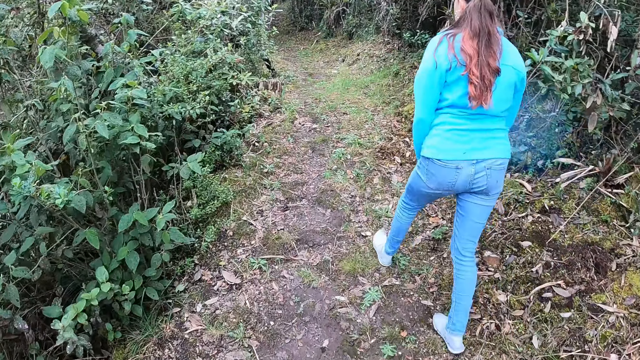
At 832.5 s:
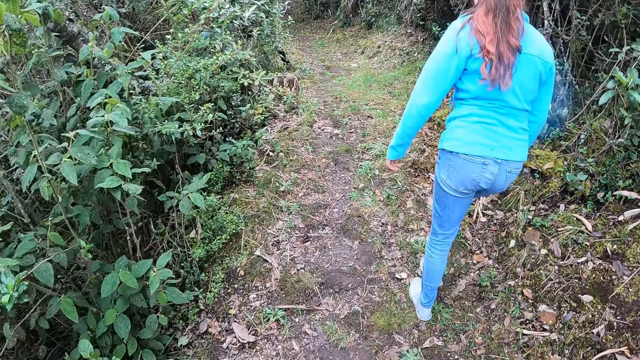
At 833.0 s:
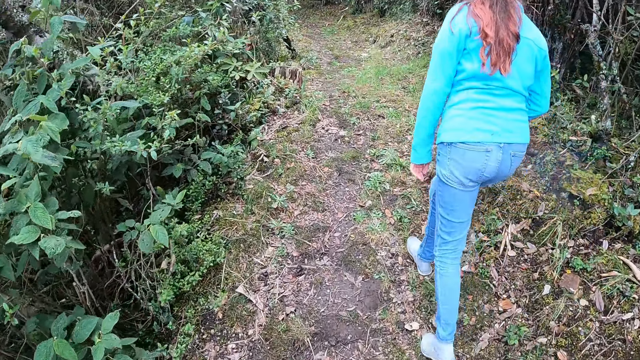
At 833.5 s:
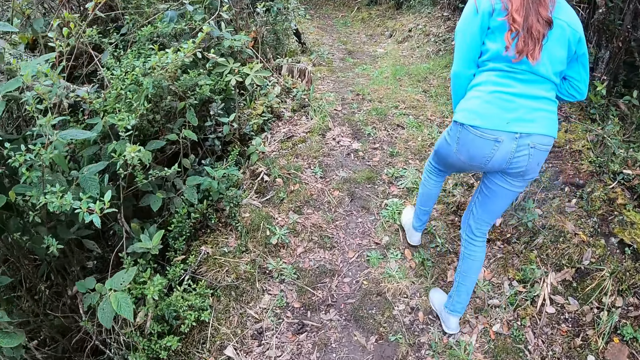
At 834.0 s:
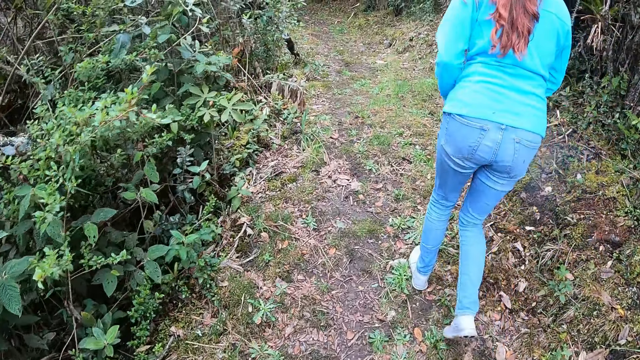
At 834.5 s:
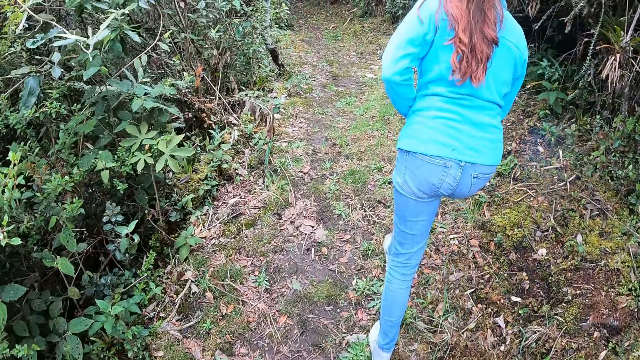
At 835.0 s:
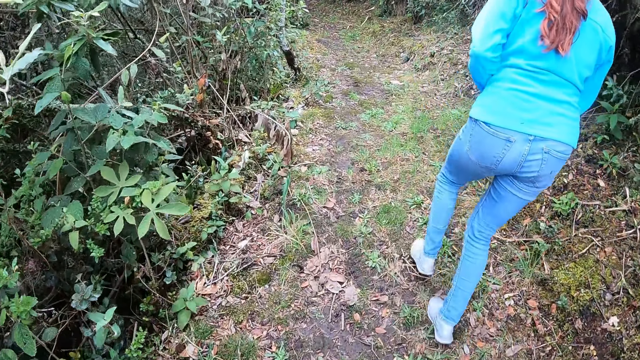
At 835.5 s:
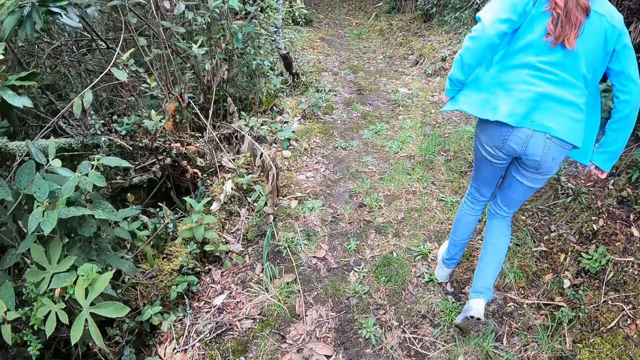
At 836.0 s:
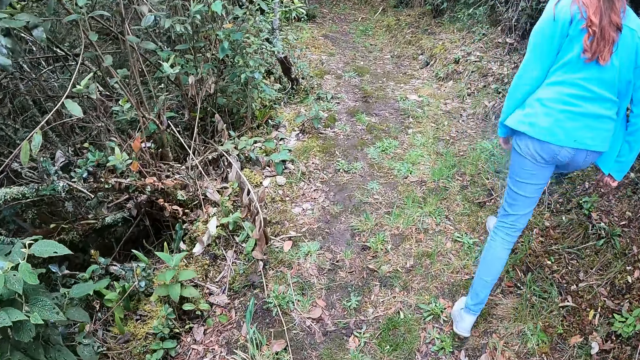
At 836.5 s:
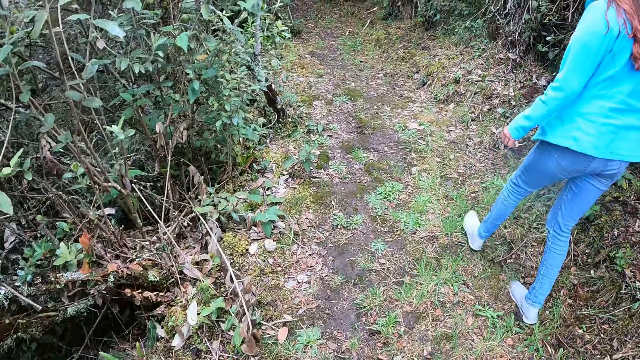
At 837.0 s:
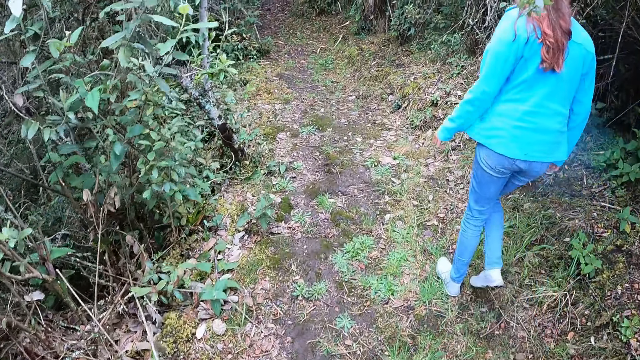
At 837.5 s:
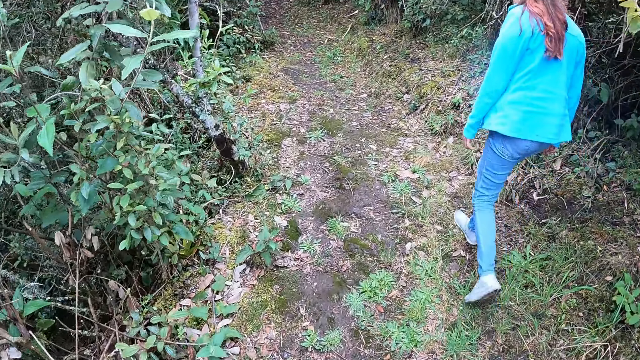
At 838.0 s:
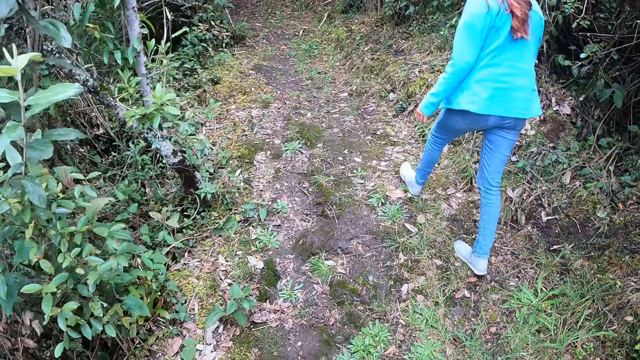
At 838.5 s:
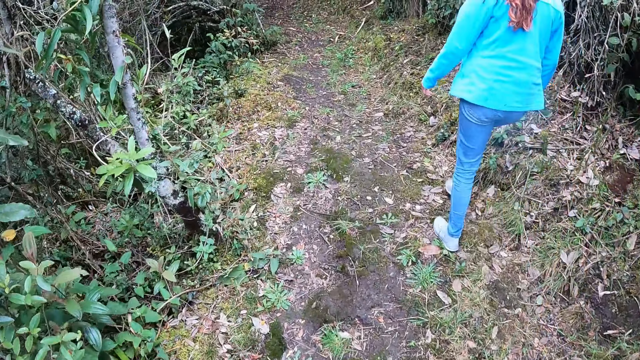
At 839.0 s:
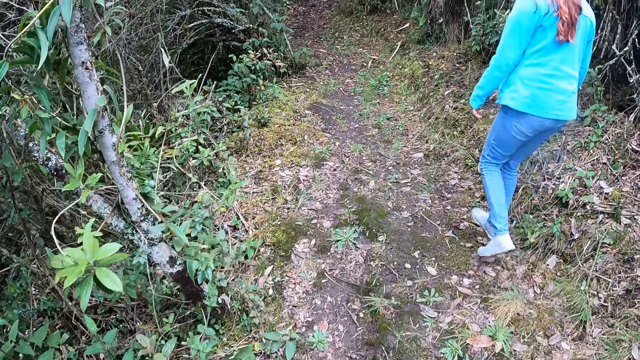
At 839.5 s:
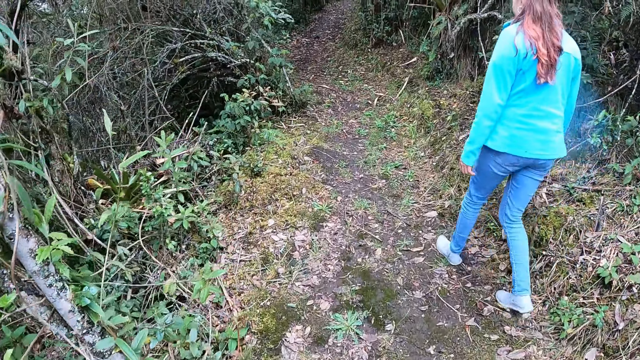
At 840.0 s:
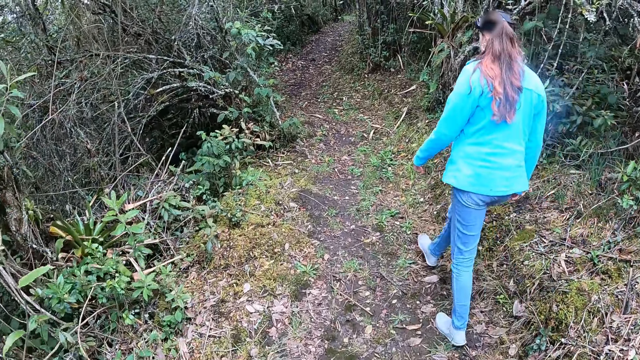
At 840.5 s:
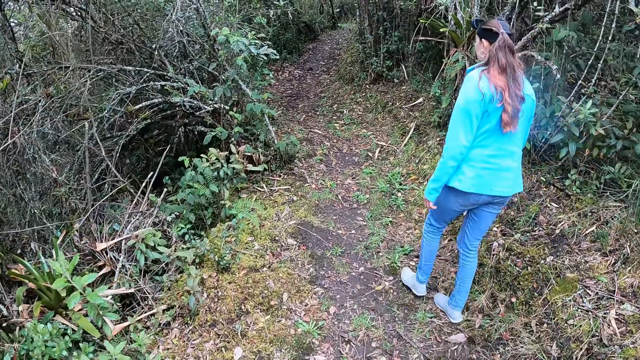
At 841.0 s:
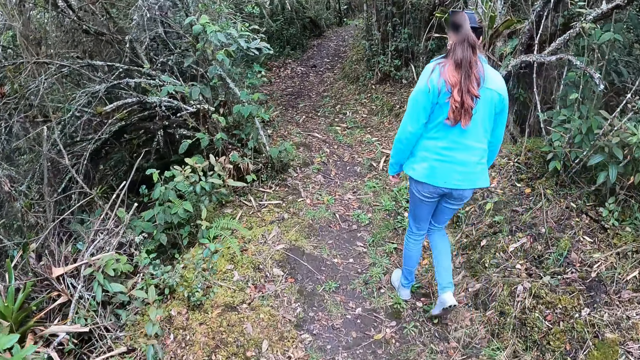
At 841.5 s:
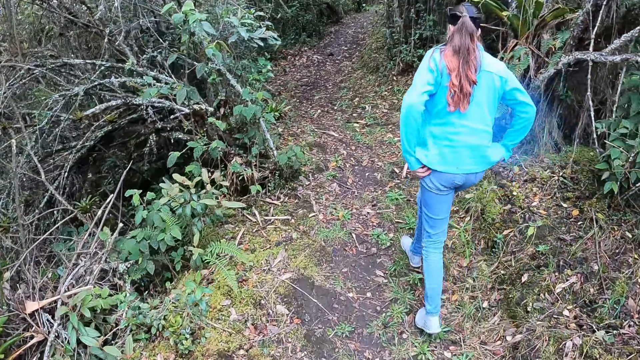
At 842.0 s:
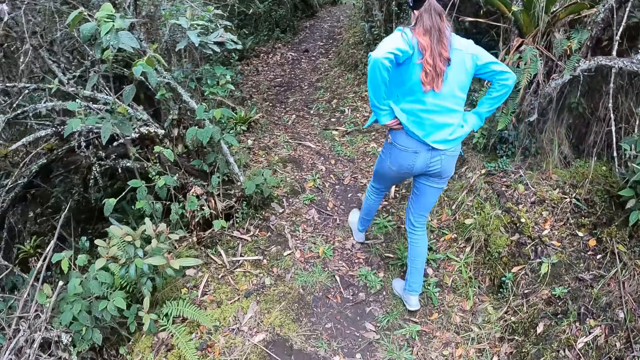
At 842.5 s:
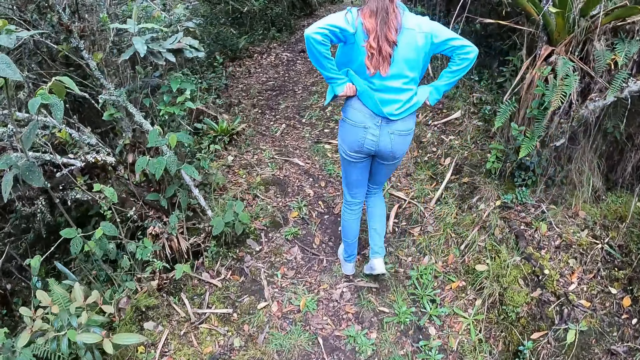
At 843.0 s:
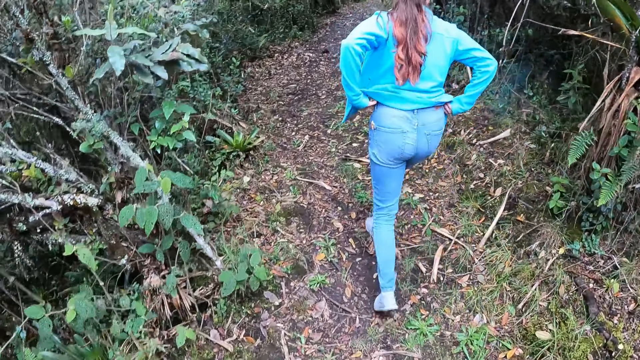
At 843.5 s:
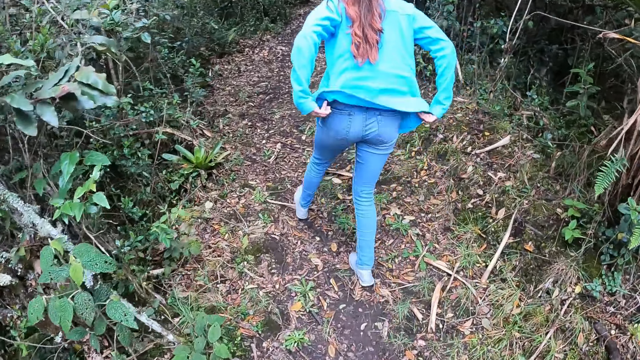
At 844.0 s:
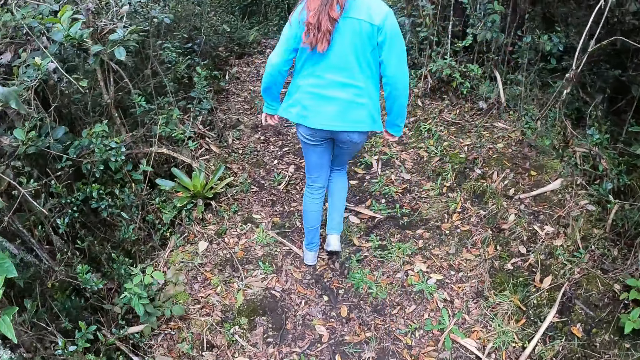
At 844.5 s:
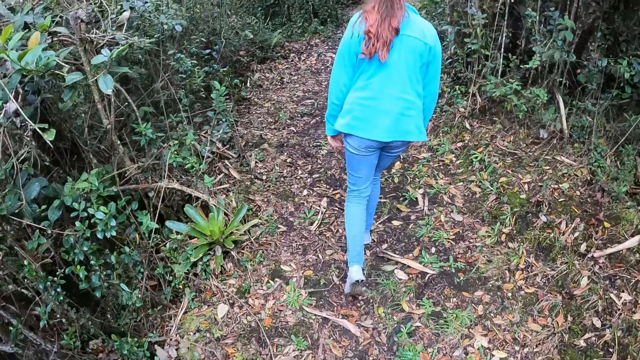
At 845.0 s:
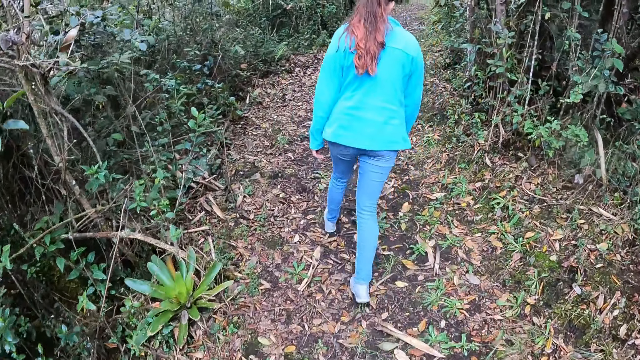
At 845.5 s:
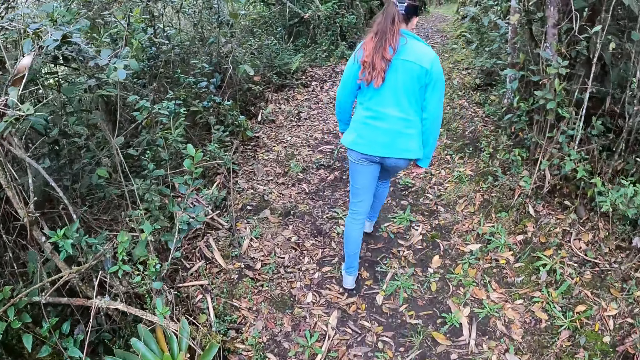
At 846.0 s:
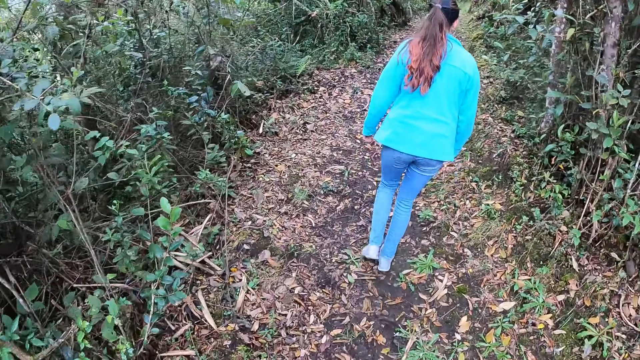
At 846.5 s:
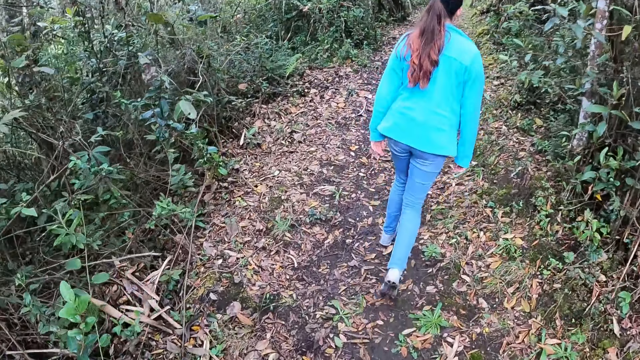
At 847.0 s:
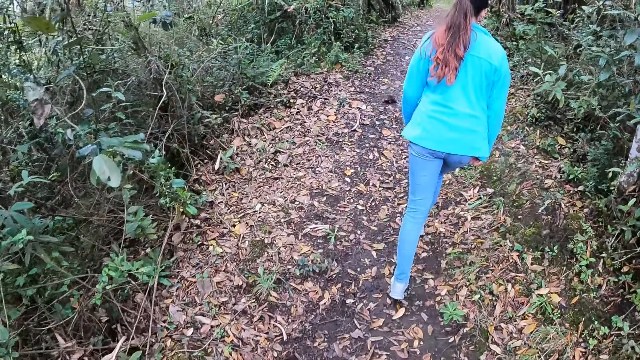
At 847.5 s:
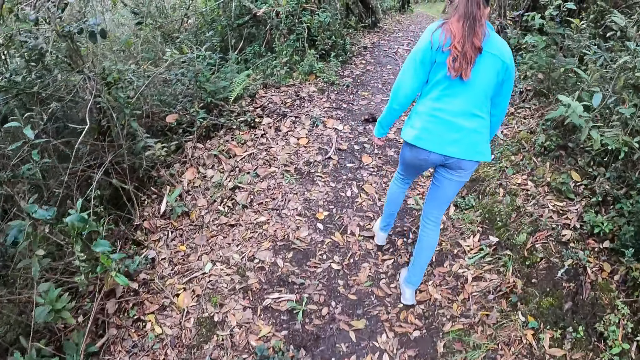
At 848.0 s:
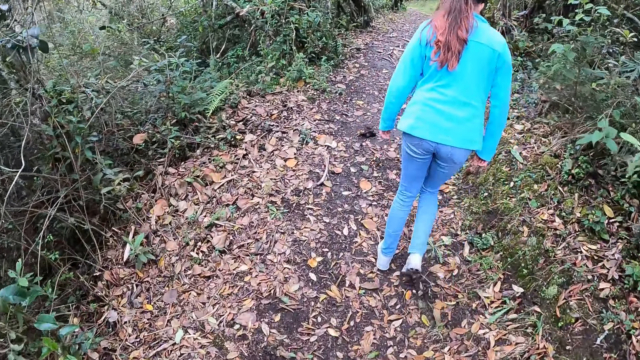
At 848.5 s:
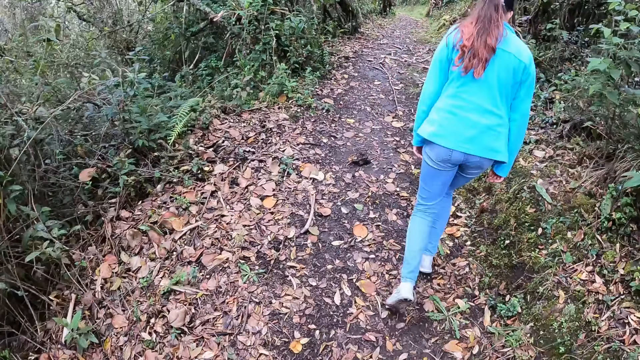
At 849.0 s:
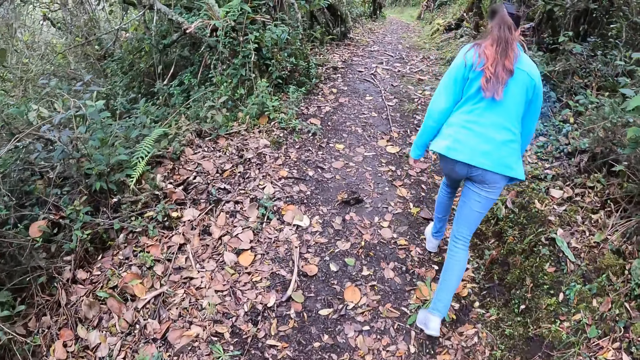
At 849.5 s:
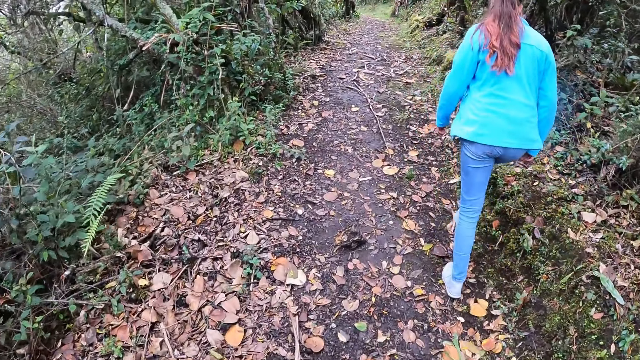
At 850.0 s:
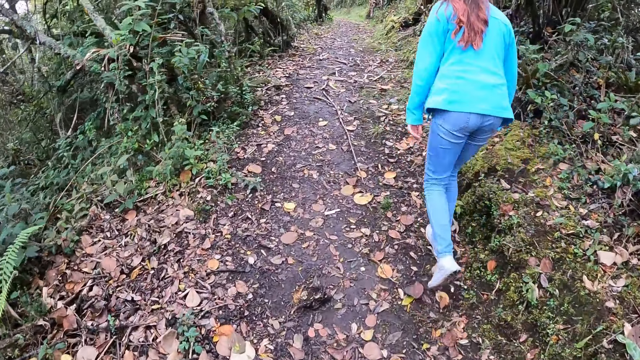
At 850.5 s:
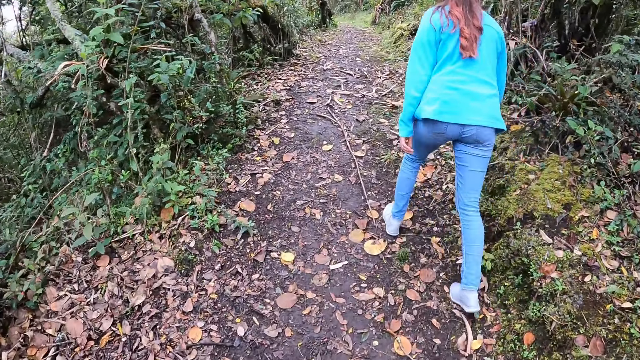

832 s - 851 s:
Another woman pulls the trouser, pulls the sweater and walks in front of the camera wearer. The camera wearer walks on the pathway.

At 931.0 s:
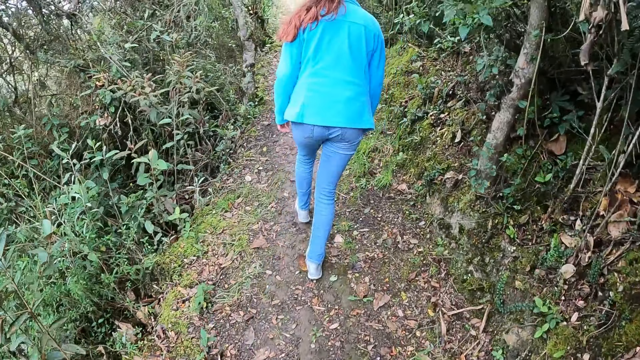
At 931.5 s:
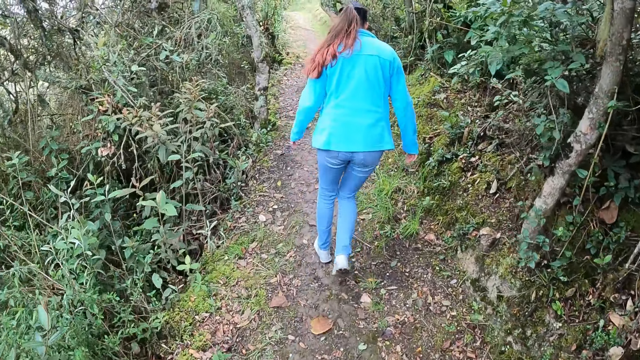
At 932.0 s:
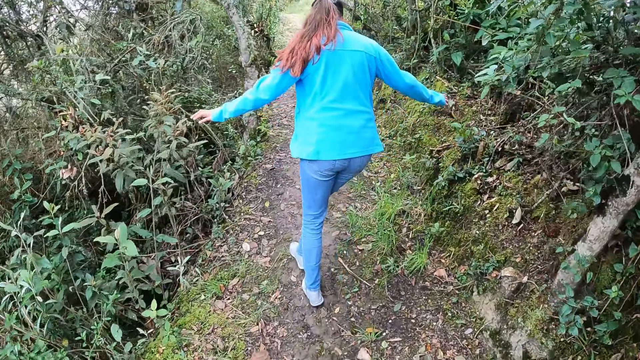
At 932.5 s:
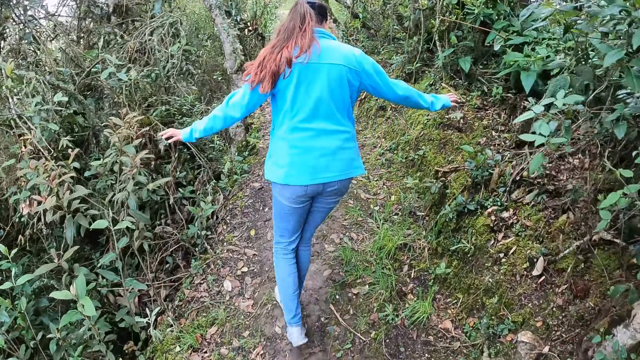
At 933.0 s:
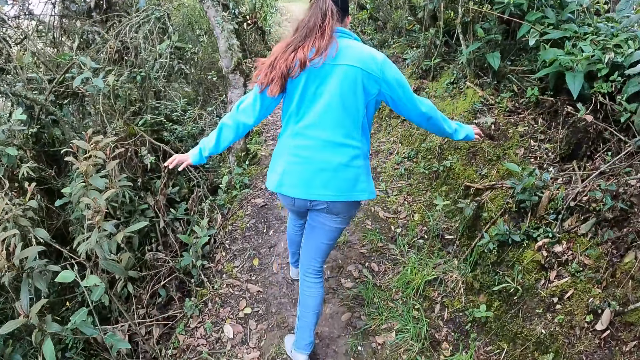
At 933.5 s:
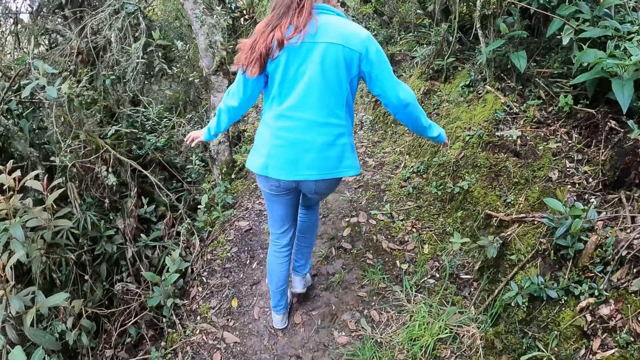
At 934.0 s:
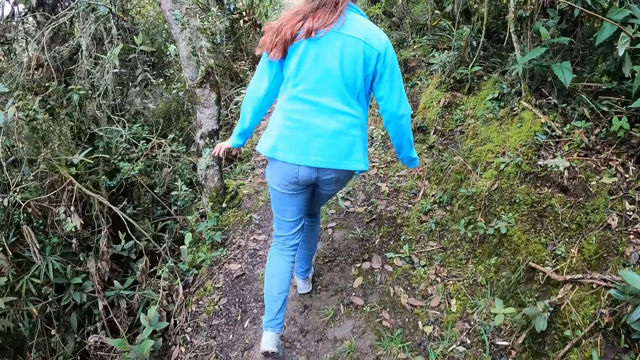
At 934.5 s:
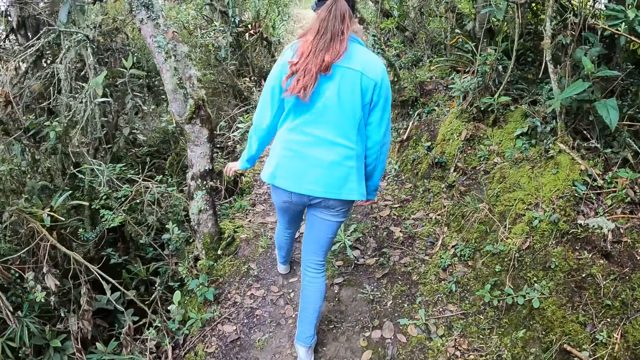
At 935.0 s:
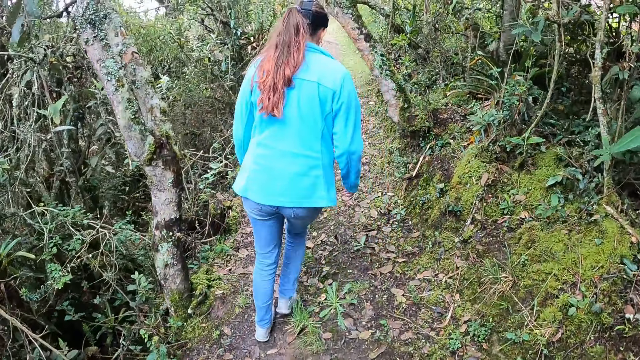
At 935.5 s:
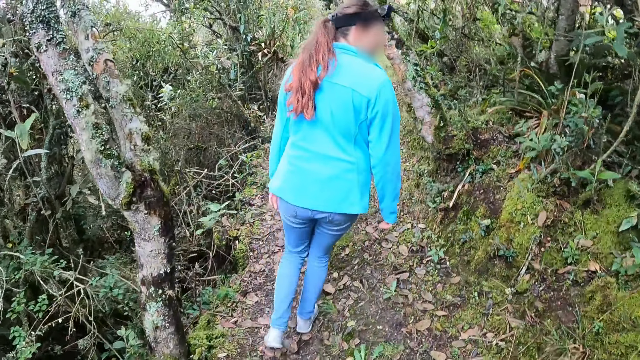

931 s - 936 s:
The woman straightens the hands.
